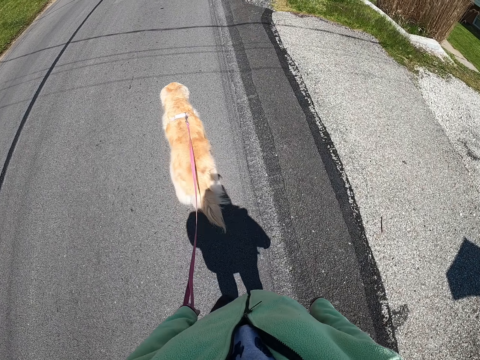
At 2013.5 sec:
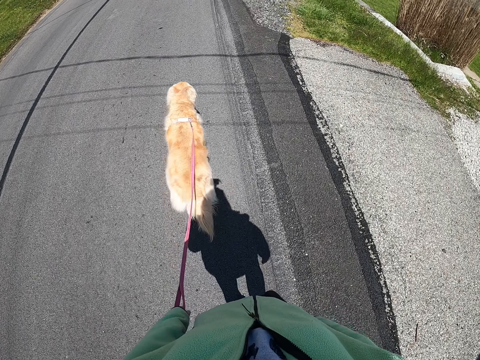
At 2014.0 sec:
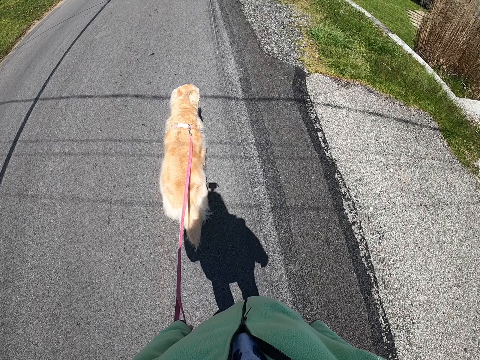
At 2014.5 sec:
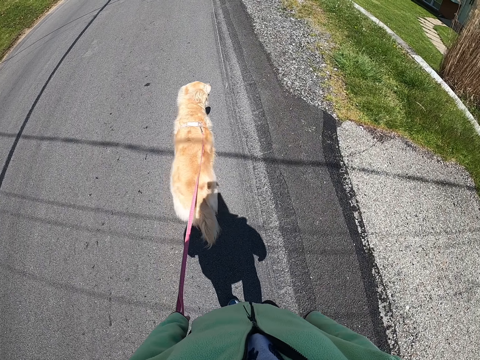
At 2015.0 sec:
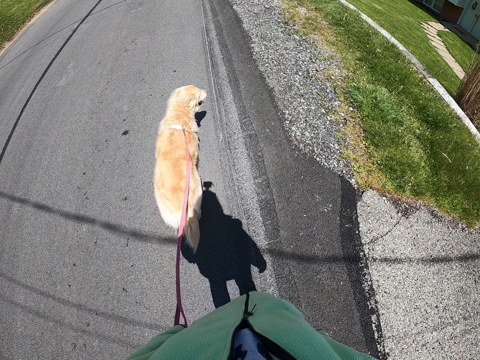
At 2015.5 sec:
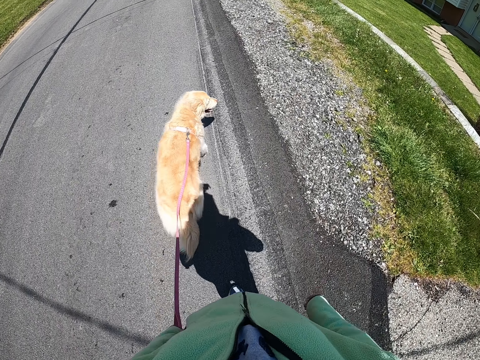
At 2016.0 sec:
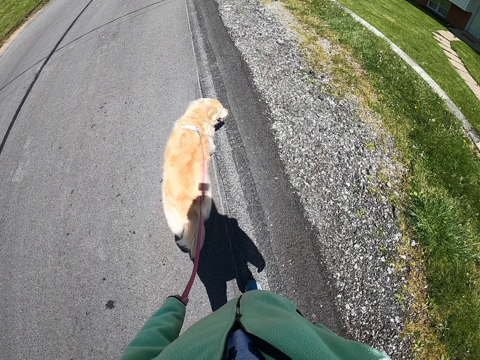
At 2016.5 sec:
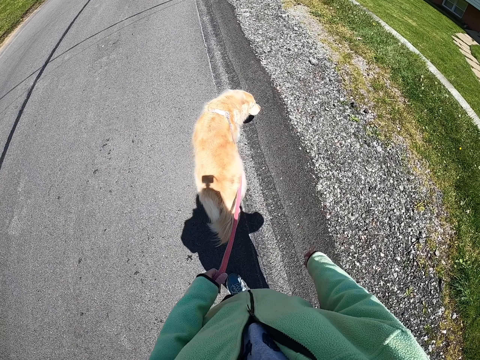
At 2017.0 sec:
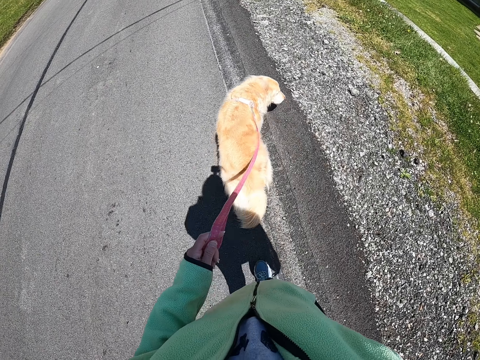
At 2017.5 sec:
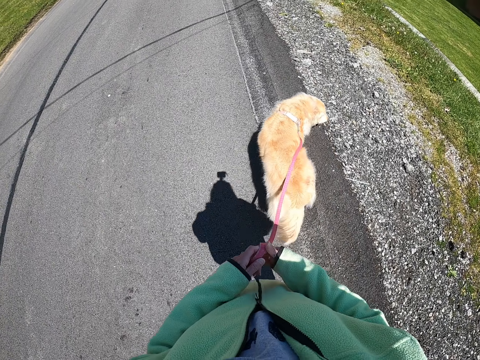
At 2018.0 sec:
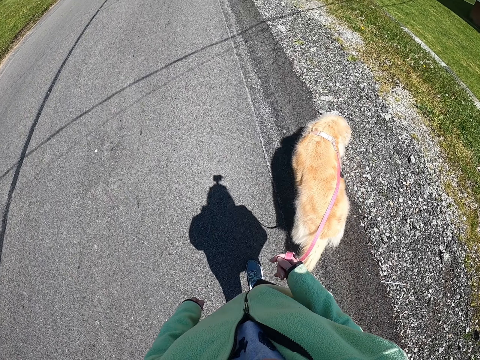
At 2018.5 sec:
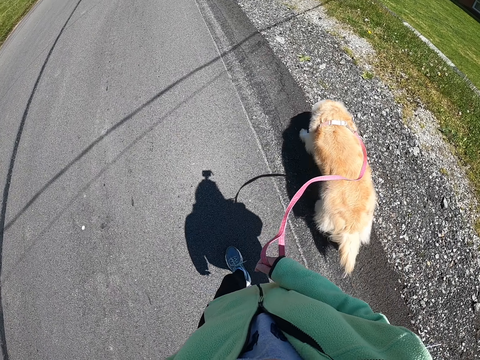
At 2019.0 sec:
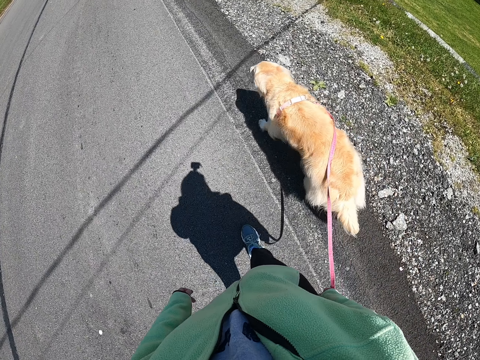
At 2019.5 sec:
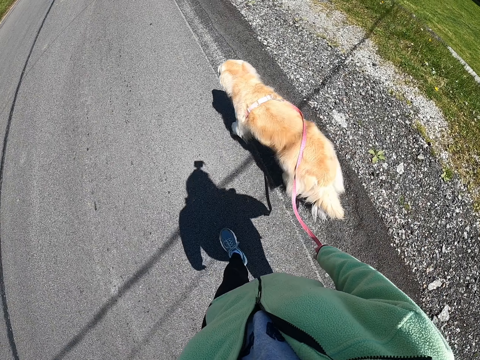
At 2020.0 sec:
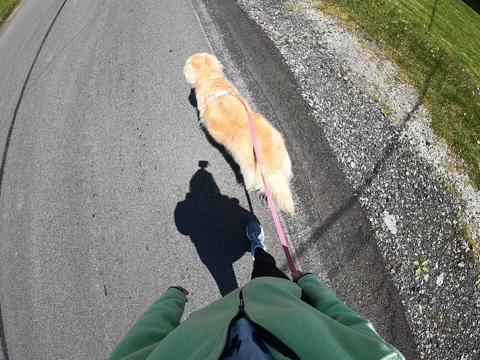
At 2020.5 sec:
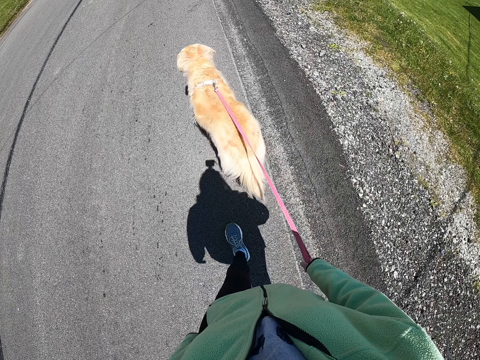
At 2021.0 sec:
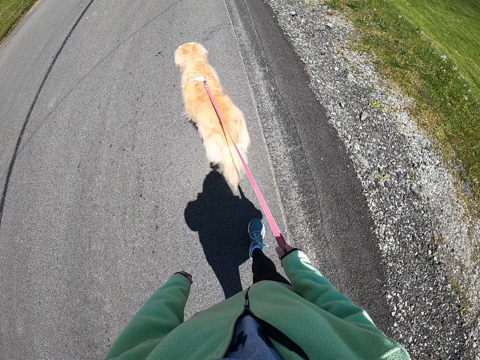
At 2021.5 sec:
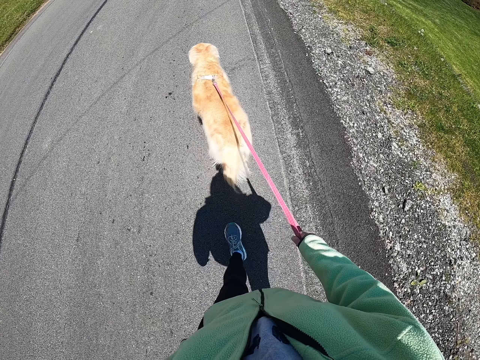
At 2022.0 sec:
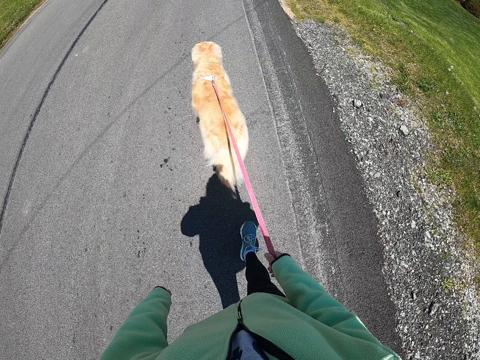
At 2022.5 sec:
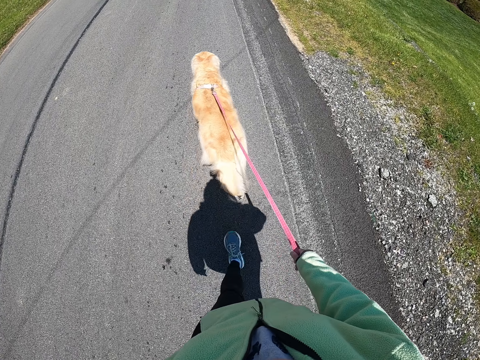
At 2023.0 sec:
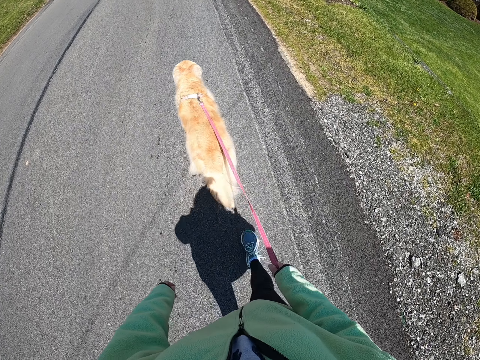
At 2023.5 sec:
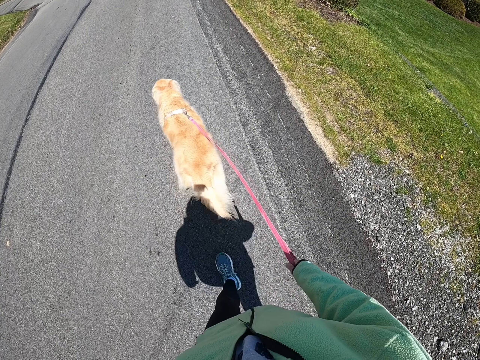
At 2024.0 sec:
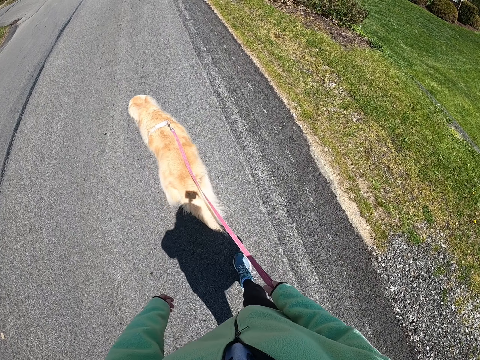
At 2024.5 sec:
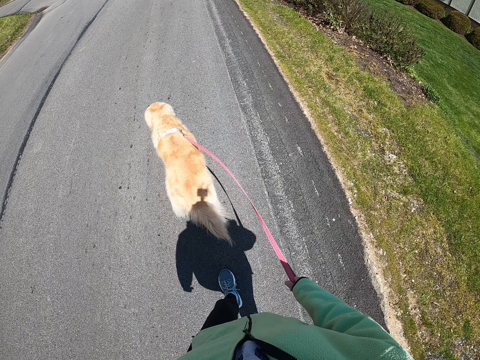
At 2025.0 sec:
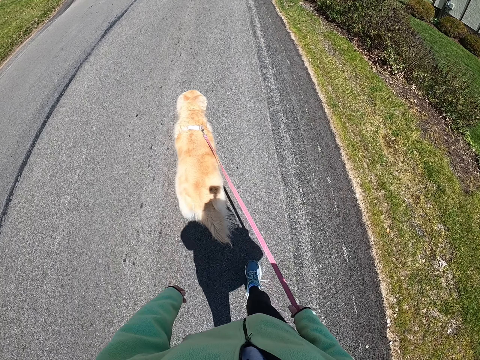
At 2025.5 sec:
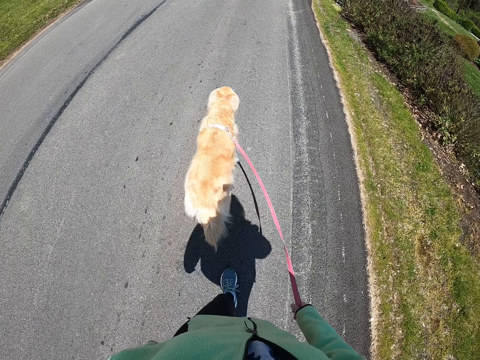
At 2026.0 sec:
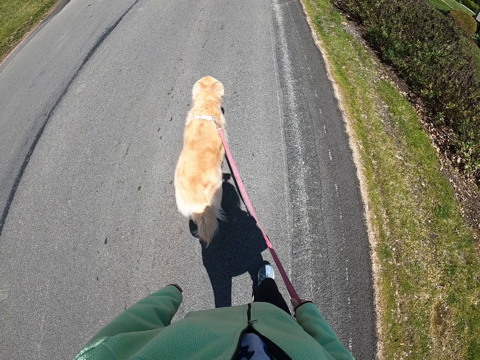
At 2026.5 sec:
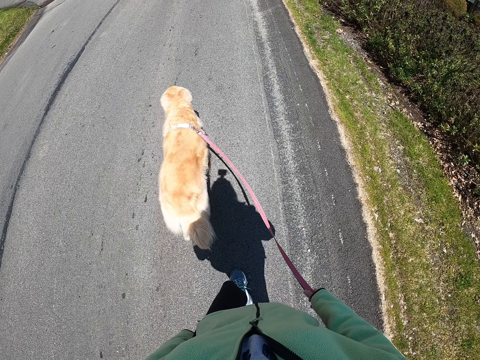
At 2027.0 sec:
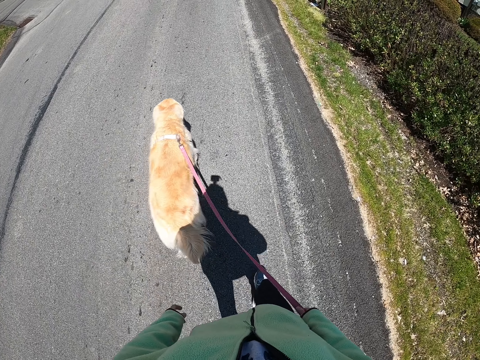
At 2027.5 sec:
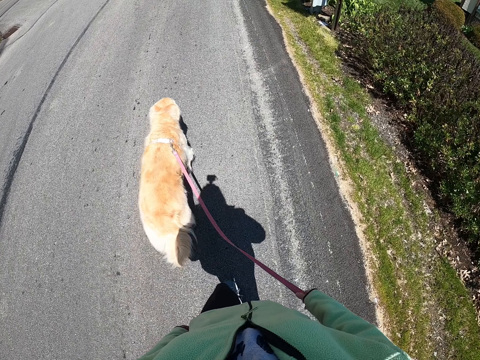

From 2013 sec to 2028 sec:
The camera wearer transfers the dog leash to her right hand. She walks the dog along the road.

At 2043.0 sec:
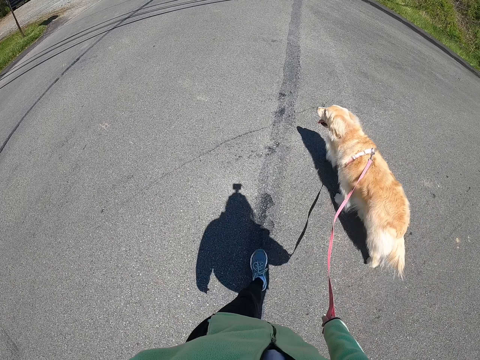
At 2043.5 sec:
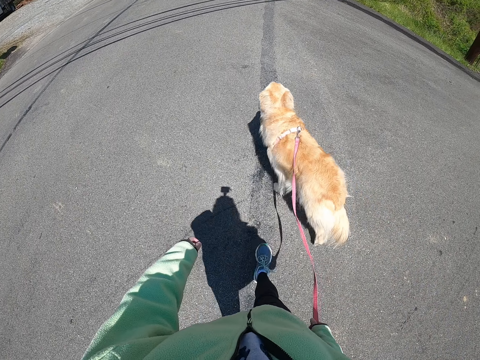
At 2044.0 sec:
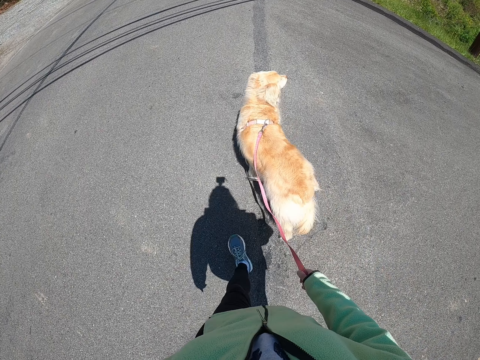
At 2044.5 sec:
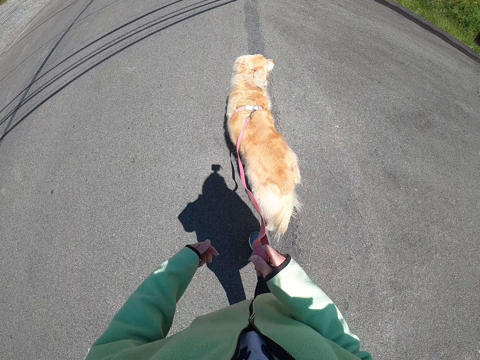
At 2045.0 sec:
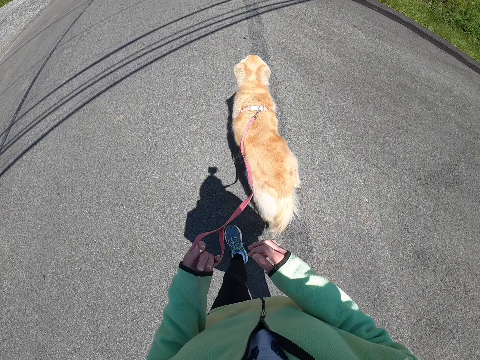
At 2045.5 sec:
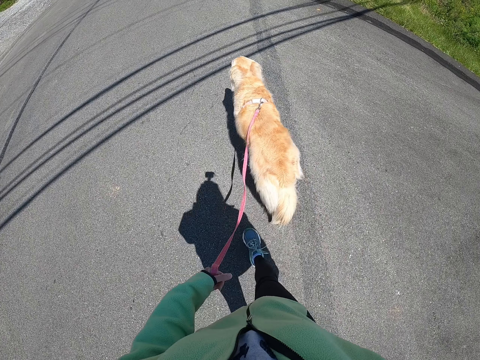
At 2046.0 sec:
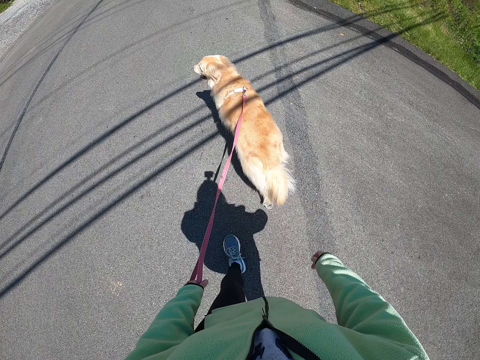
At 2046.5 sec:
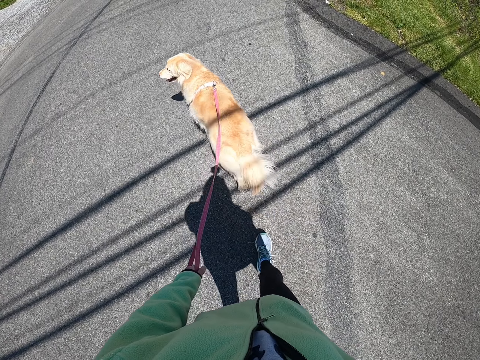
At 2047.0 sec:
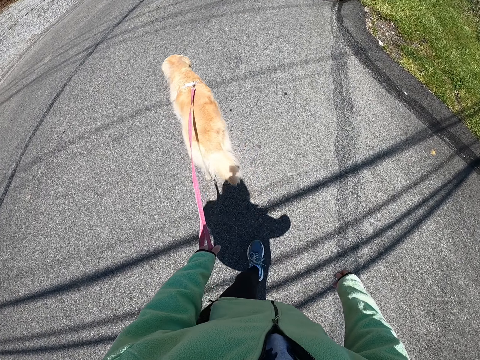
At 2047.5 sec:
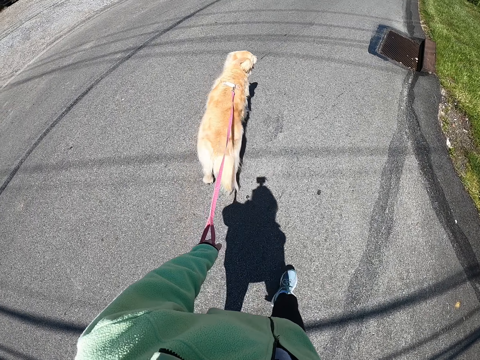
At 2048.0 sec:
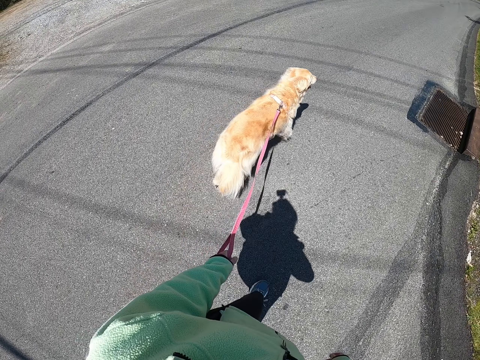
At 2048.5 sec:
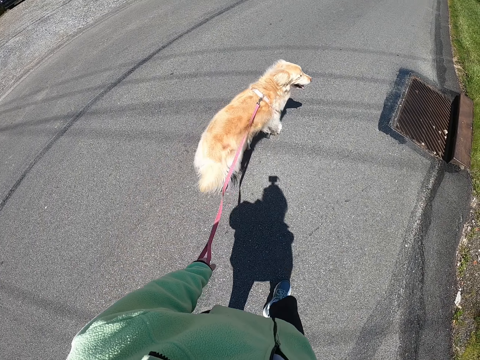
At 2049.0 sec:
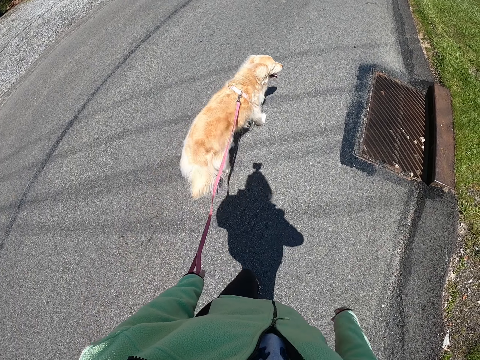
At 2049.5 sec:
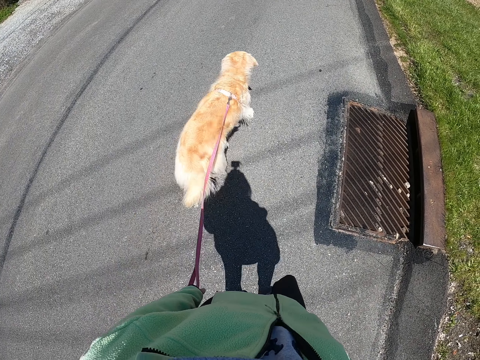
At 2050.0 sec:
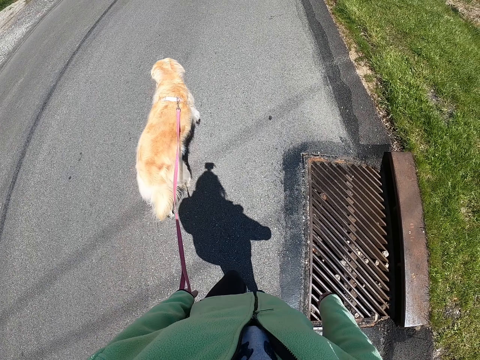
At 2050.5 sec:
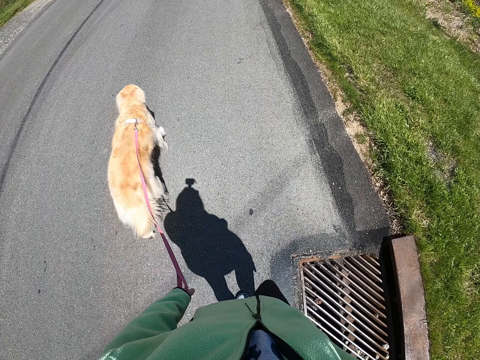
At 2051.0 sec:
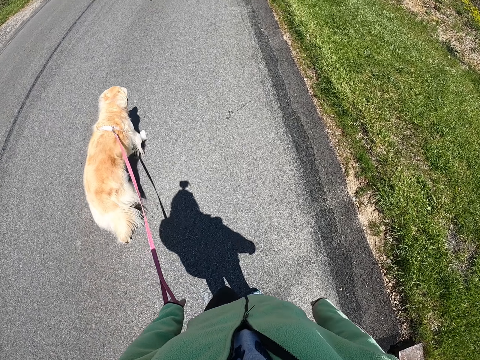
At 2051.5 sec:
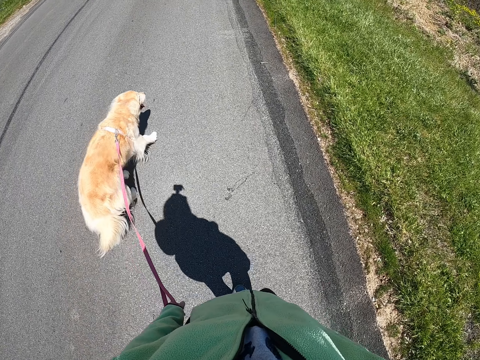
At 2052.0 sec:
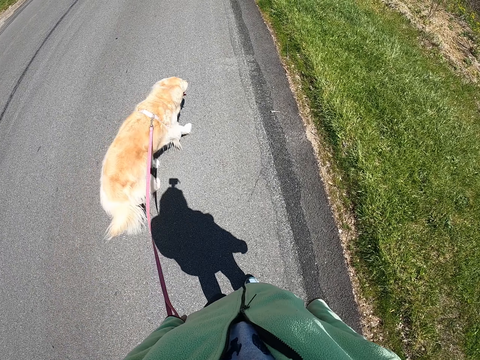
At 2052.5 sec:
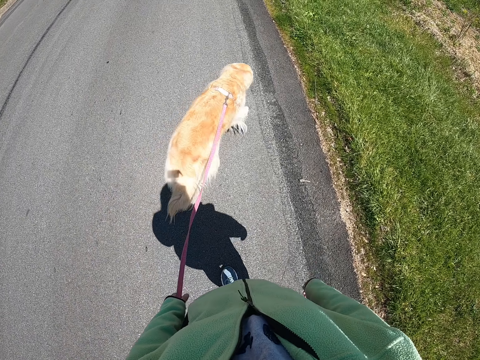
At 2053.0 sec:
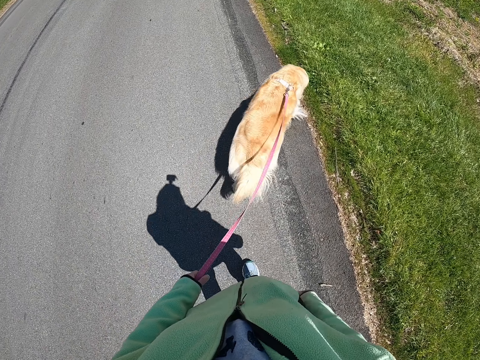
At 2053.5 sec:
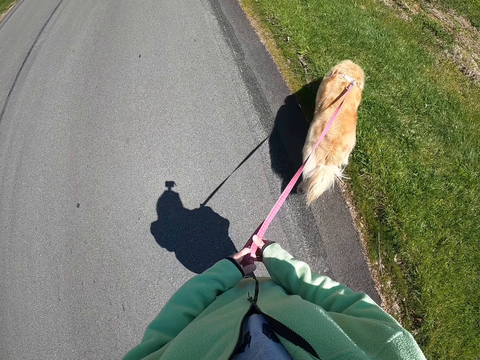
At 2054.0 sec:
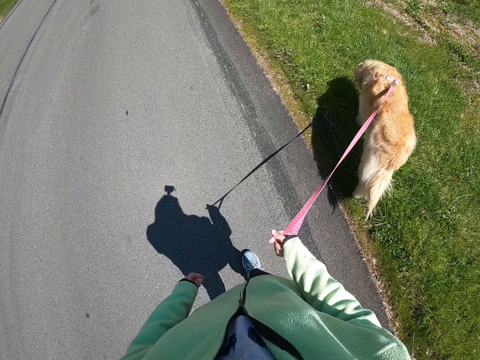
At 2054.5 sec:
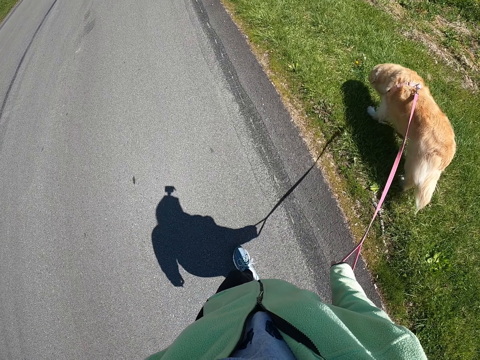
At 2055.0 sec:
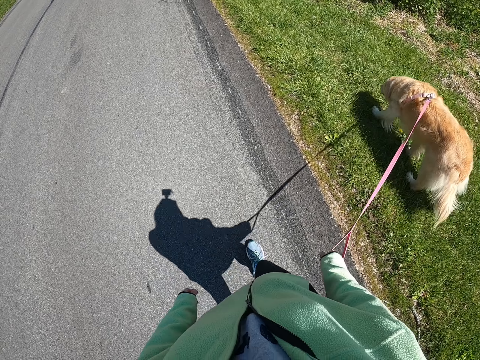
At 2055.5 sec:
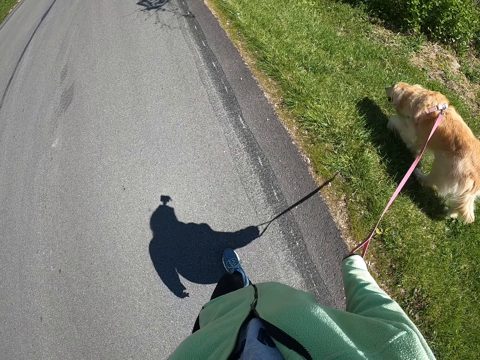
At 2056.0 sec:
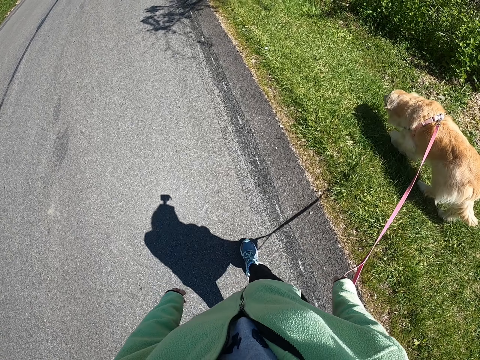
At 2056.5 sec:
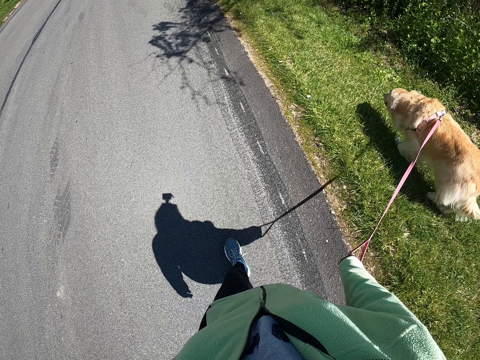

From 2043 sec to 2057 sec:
The camera wearer transfers the dog leash to her left hand. They walk the dog along the road. They transfer the dog leash to his right hand.
